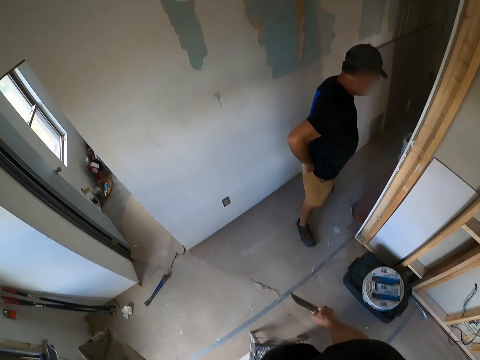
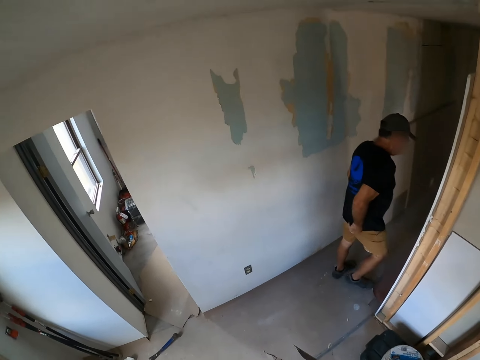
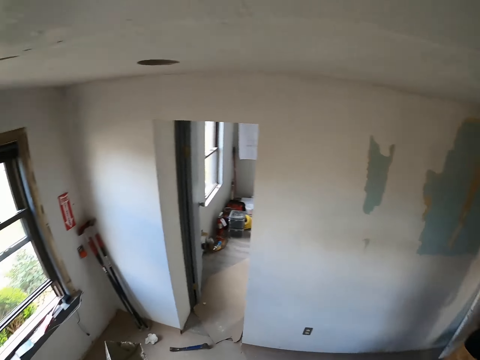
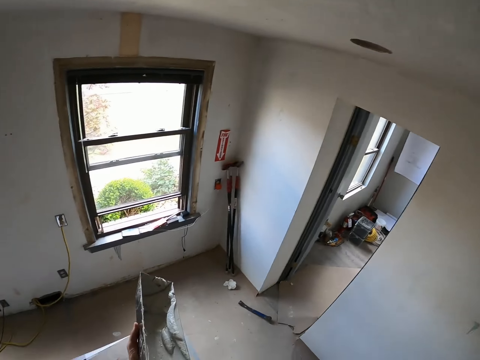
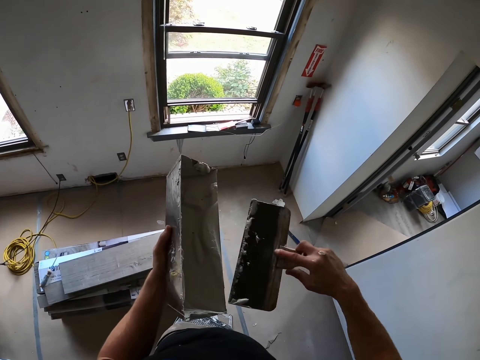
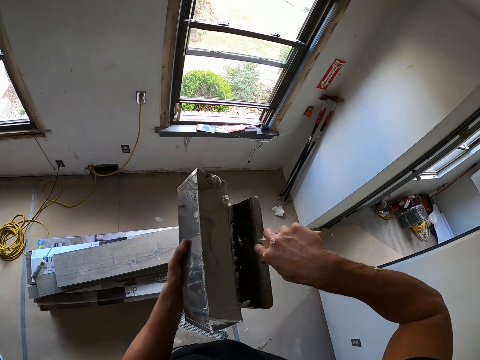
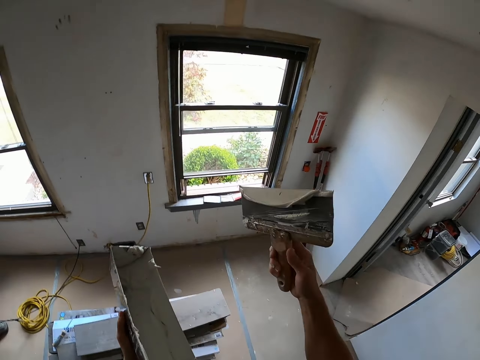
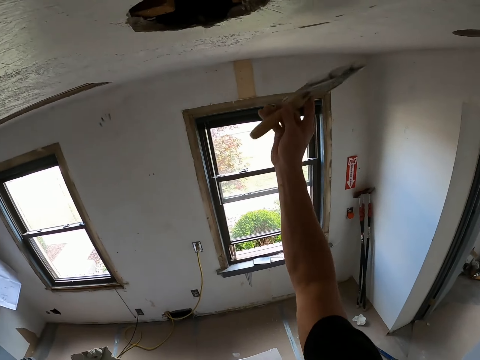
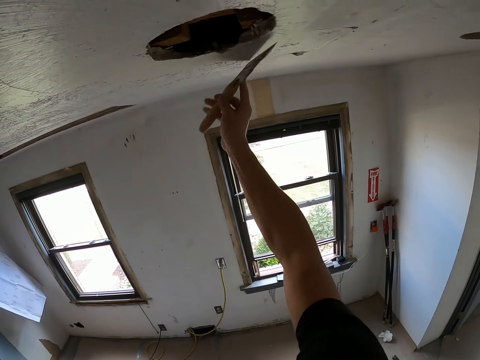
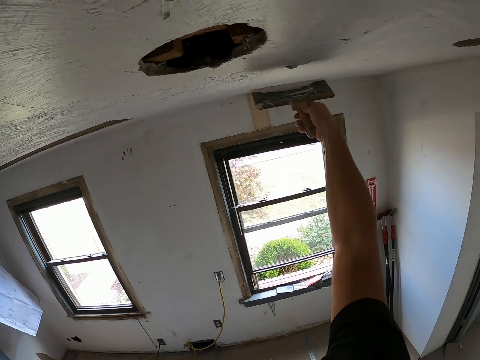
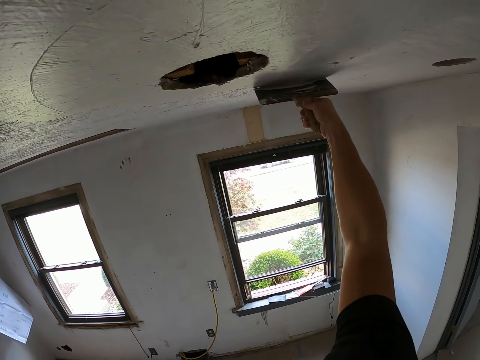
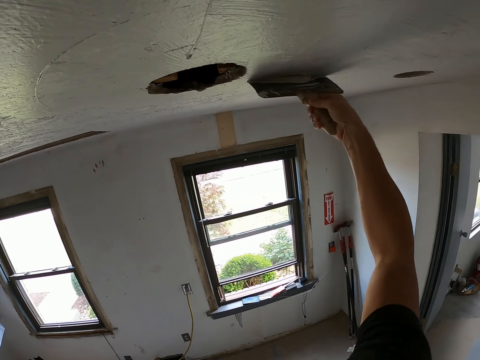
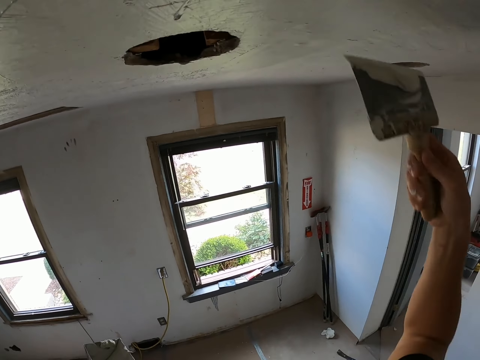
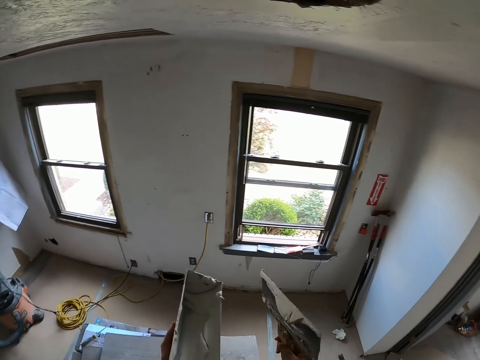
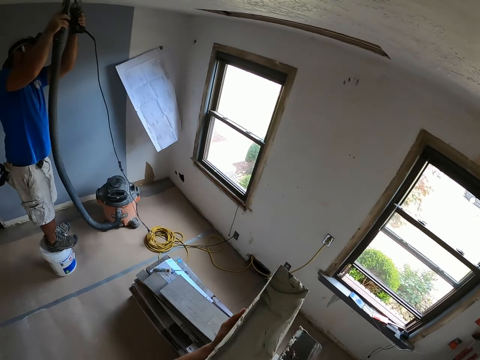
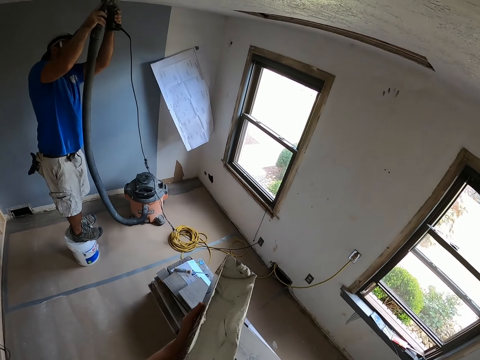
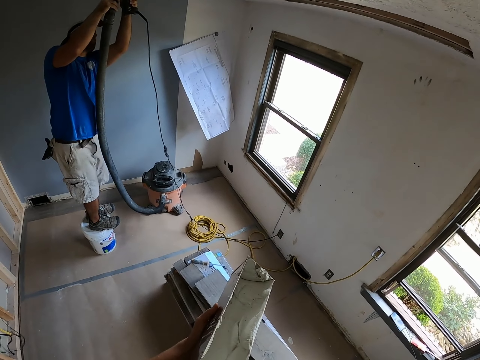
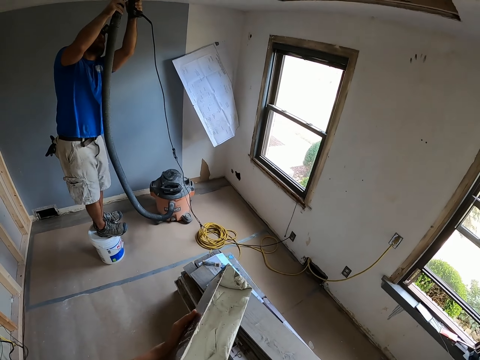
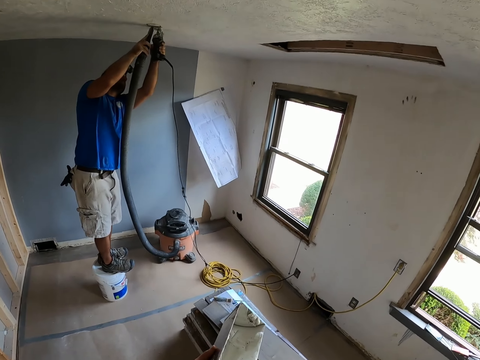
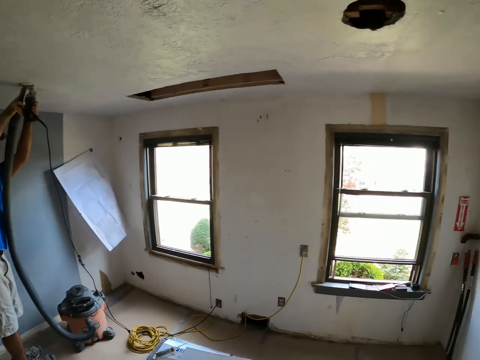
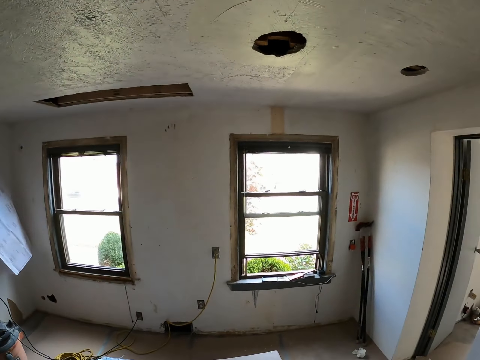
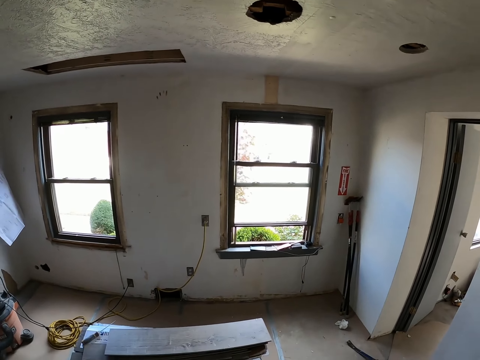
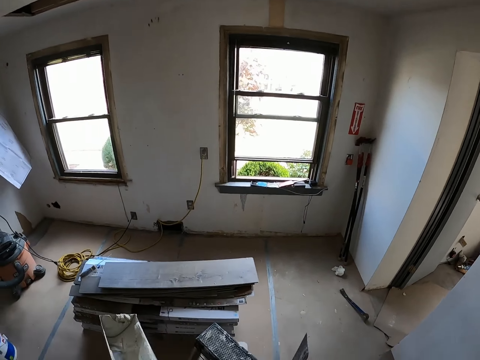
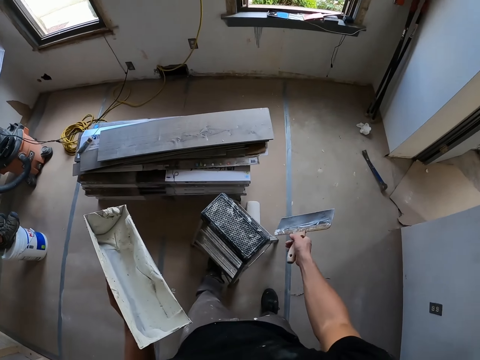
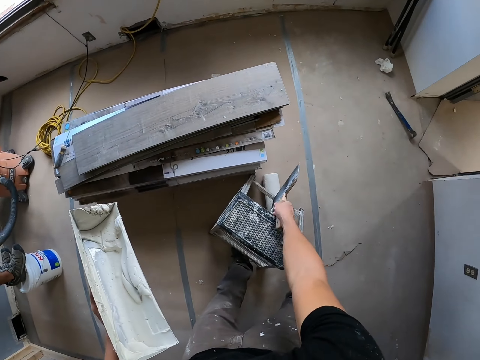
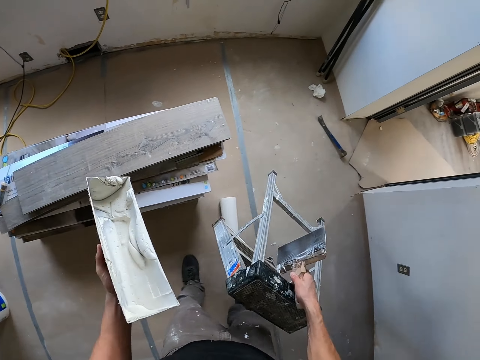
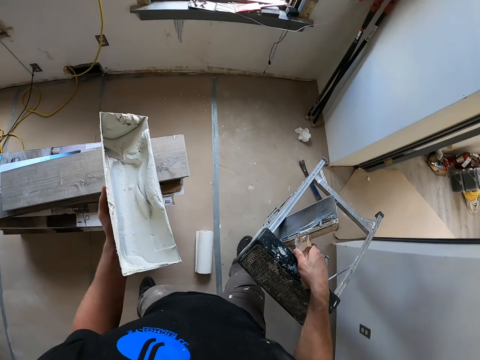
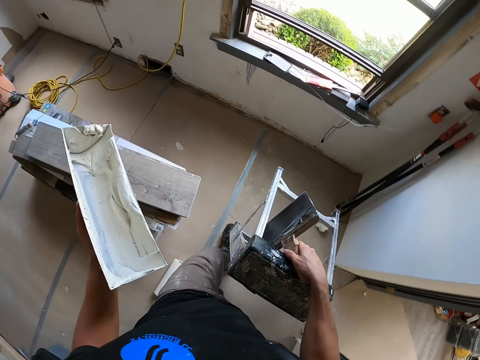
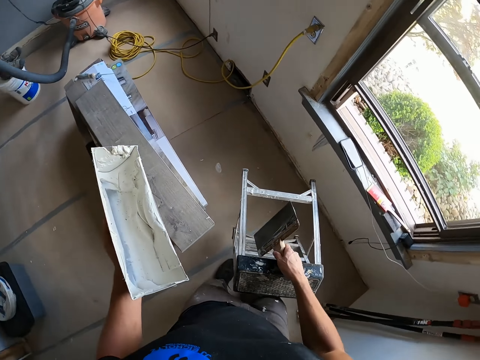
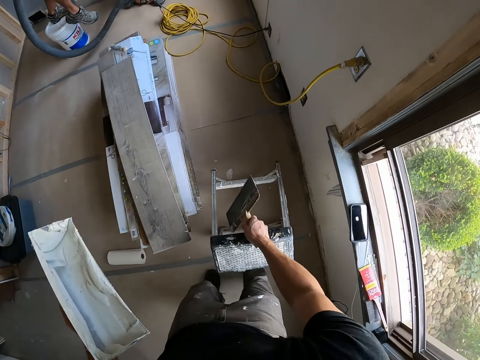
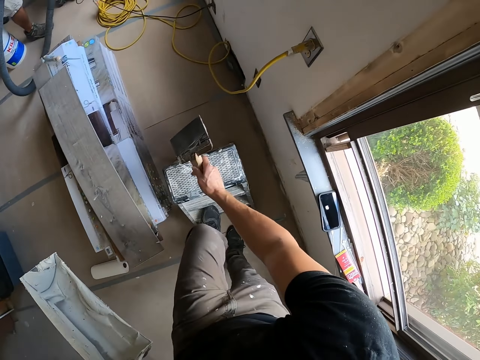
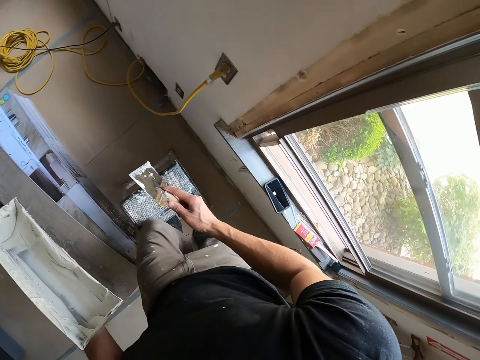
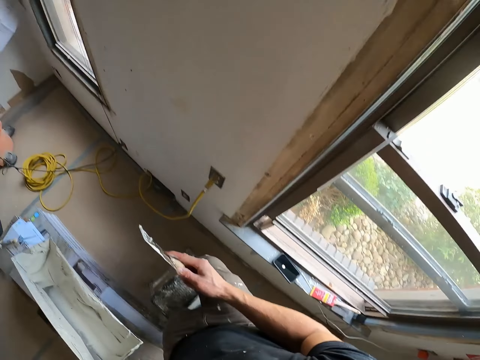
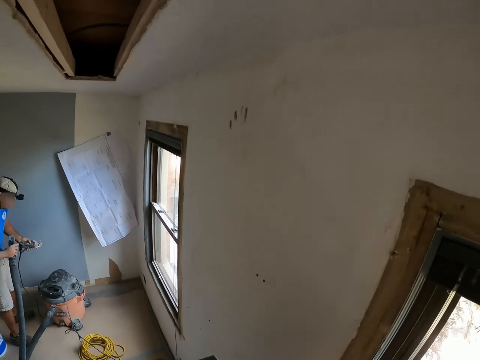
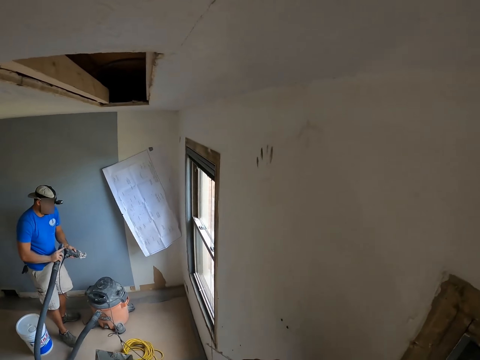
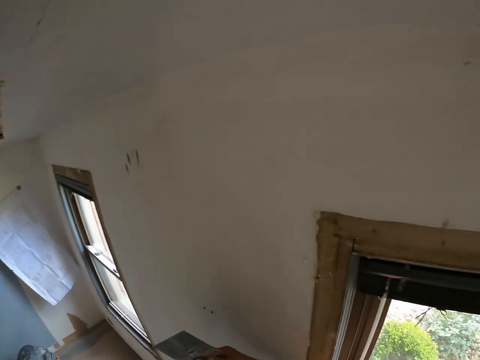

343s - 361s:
The camera wearer looks around. They dip a brush in a container. They plaster the ceiling with a plastering spatula. They remove the excess paint from the spatula. A man blows the ceiling with a vacuum blower. The camera wearer looks around the house. They walk. They move the ladder stool. They hold the ladder, the brush and the container. They walk. They climb the ladder stool.

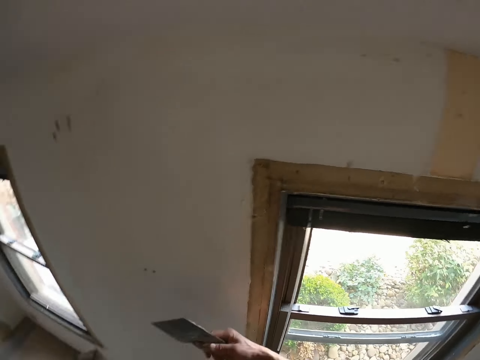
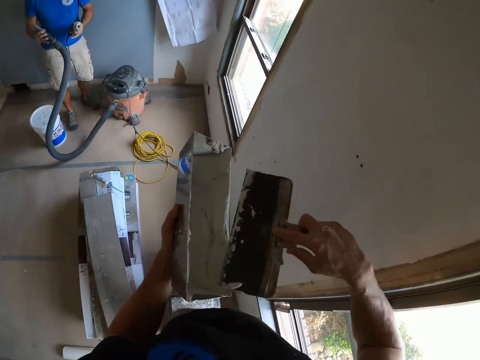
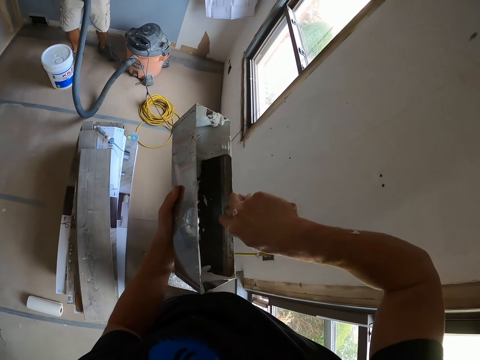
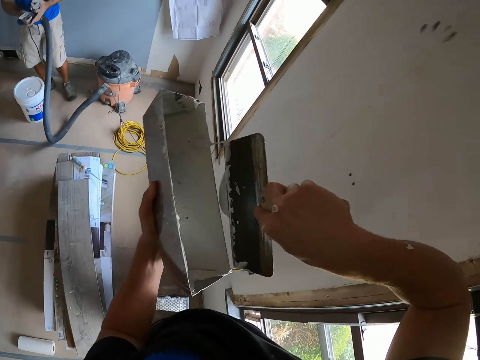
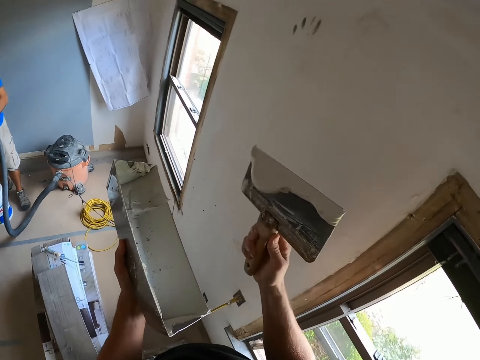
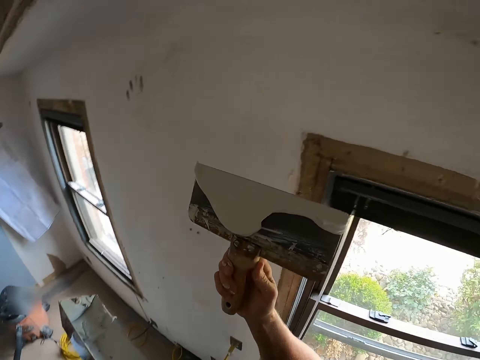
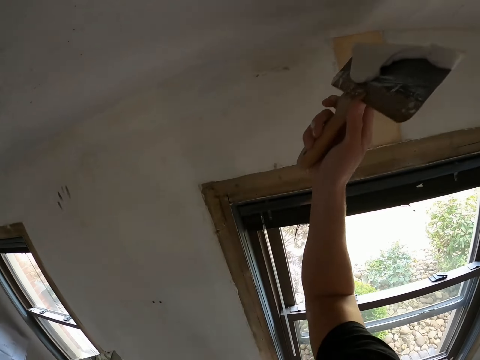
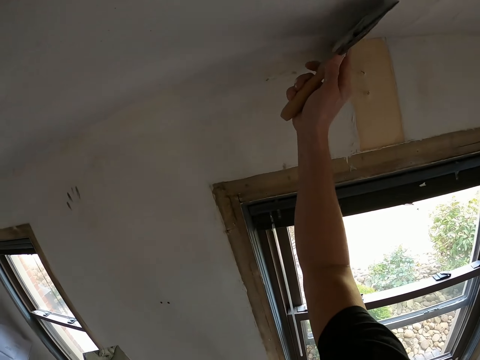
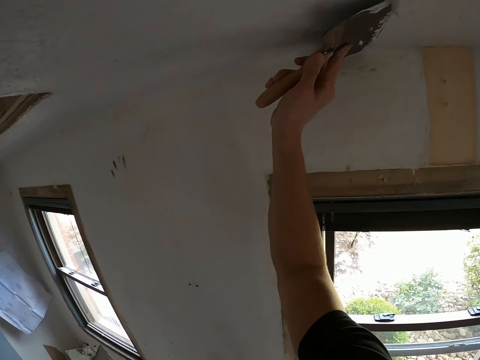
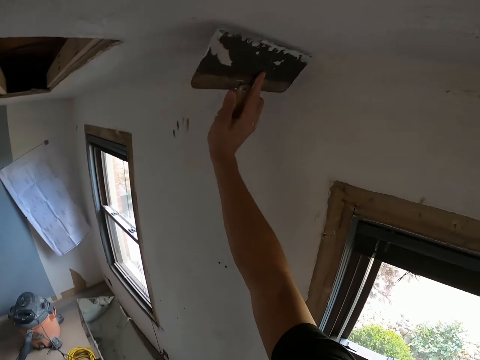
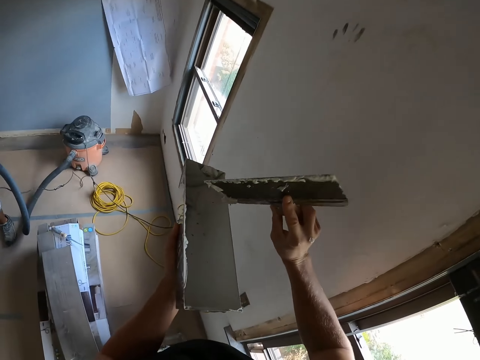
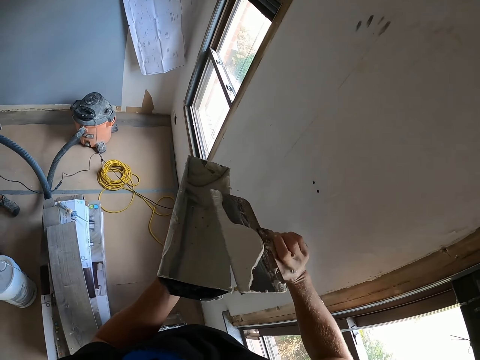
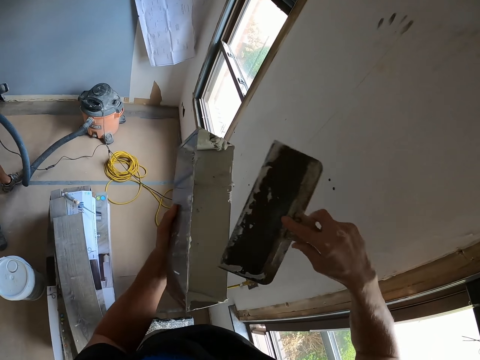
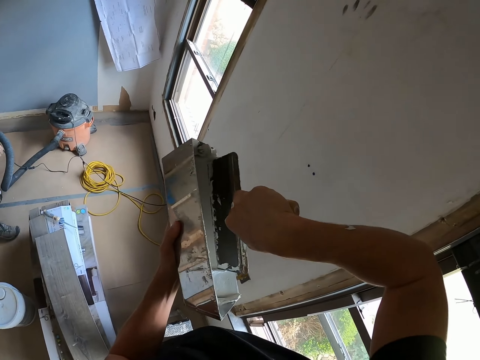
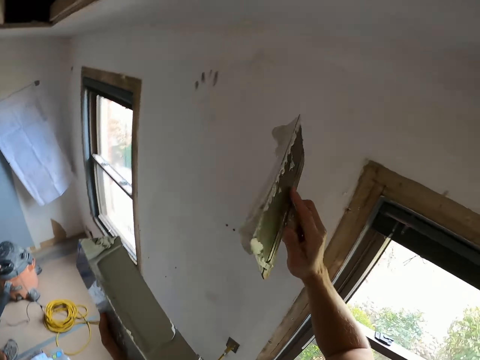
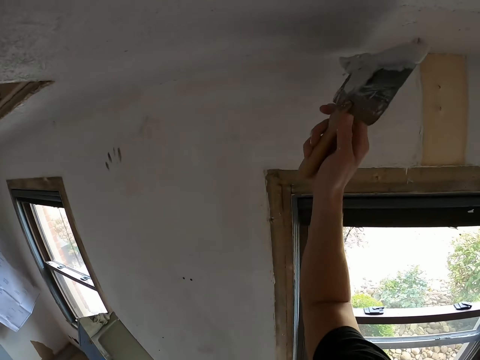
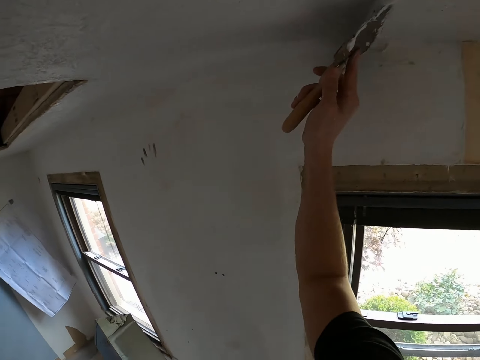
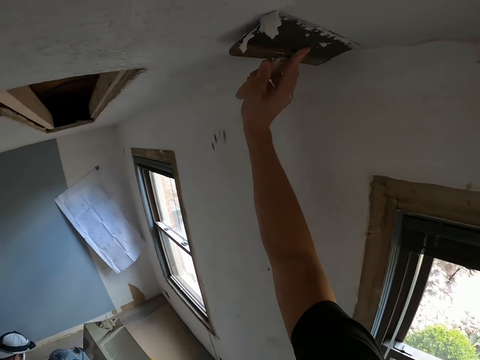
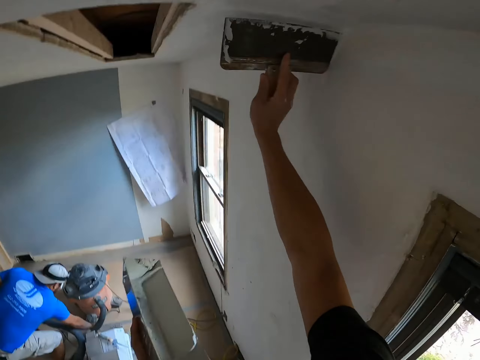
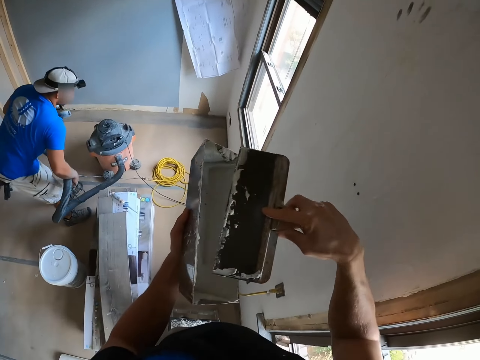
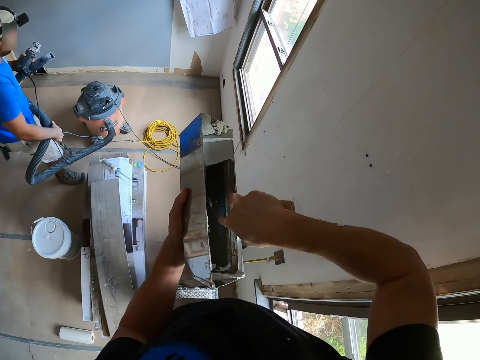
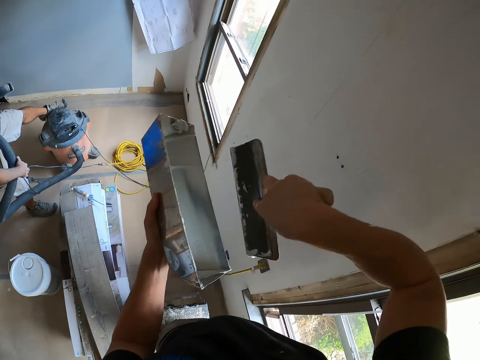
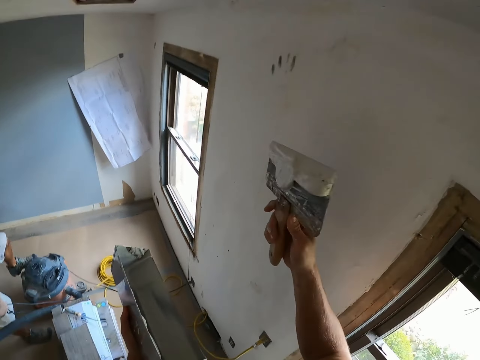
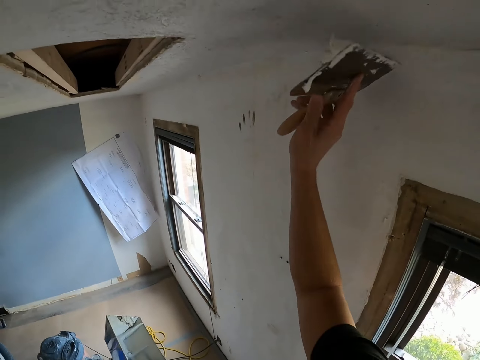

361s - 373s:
The camera wearer looks around. They scoop the paint with a plastering spatula or brush in the container. They plaster the ceiling with the plastering spatula. They scoop the paint with the plastering spatula. They plaster the ceiling with the plastering spatula. They scoop the paint with the plastering spatula.
